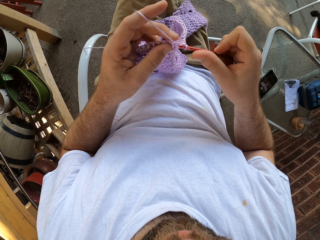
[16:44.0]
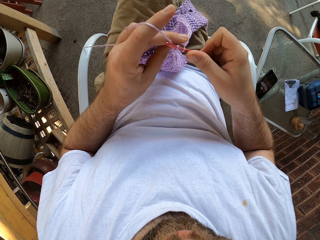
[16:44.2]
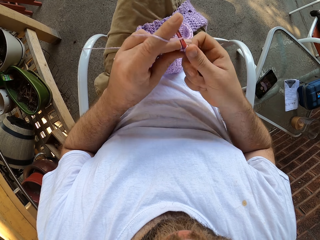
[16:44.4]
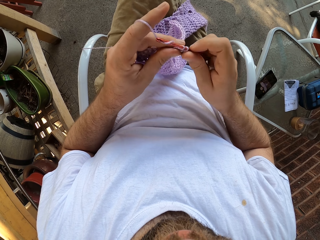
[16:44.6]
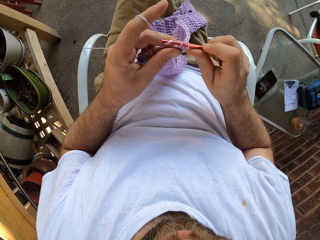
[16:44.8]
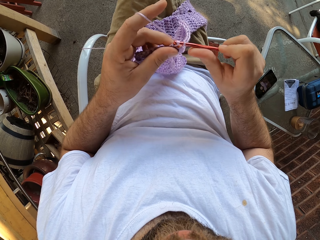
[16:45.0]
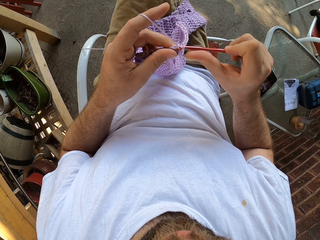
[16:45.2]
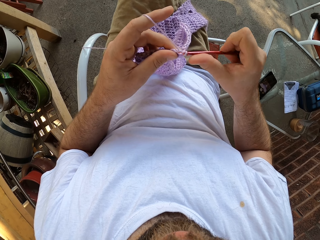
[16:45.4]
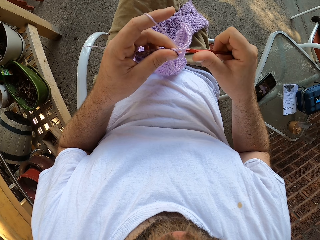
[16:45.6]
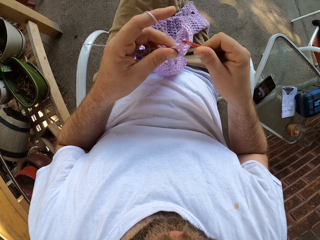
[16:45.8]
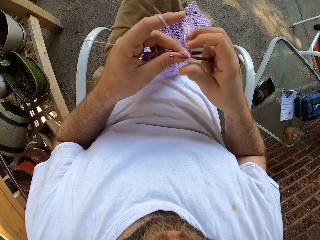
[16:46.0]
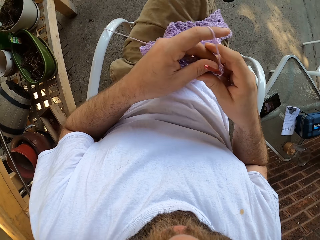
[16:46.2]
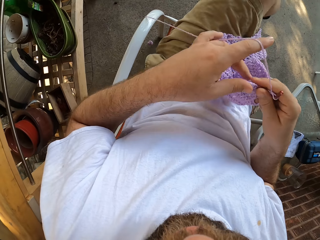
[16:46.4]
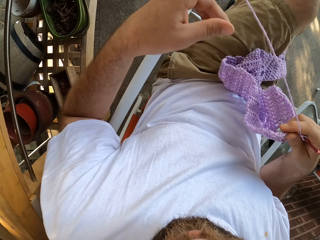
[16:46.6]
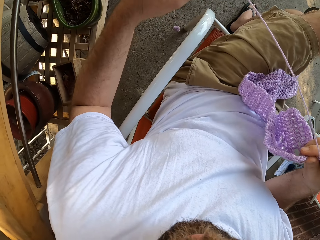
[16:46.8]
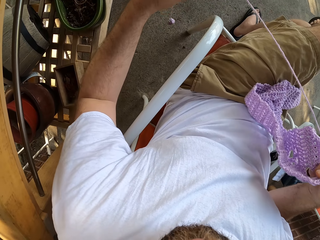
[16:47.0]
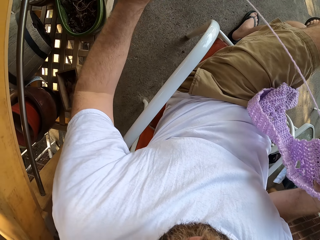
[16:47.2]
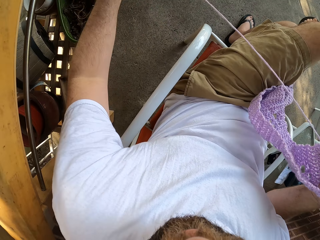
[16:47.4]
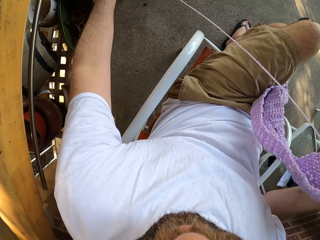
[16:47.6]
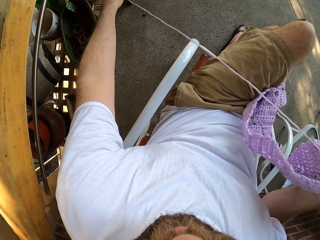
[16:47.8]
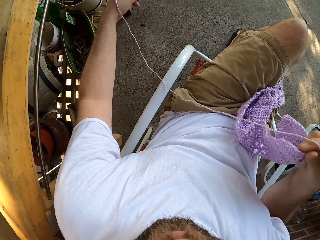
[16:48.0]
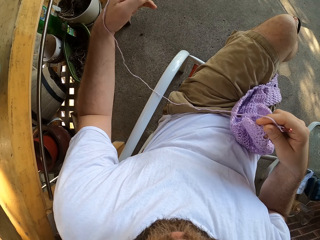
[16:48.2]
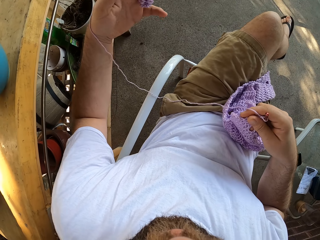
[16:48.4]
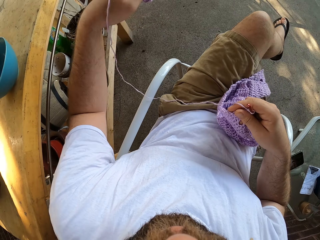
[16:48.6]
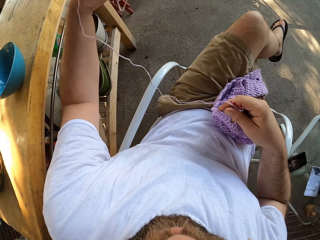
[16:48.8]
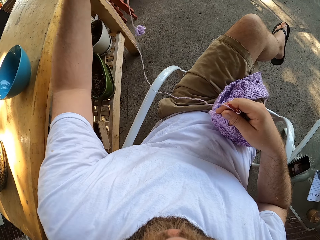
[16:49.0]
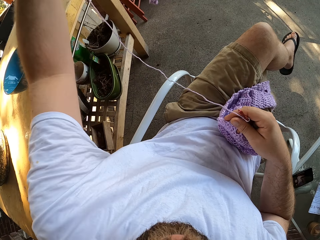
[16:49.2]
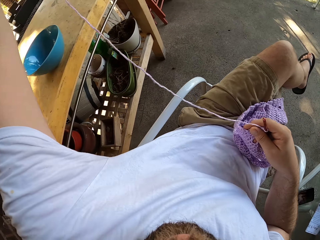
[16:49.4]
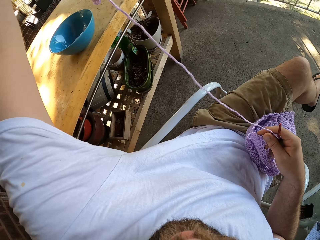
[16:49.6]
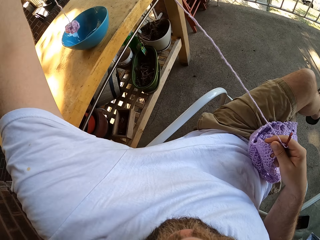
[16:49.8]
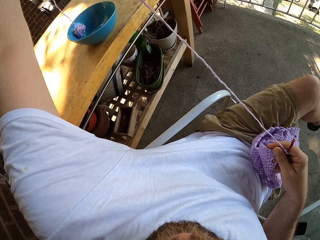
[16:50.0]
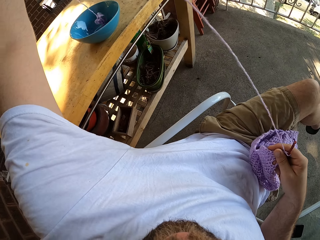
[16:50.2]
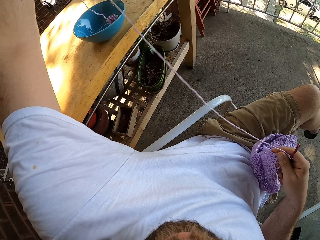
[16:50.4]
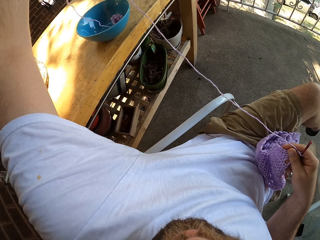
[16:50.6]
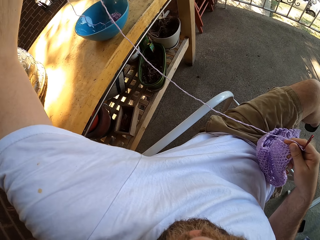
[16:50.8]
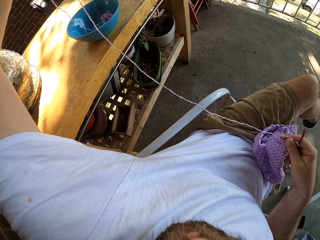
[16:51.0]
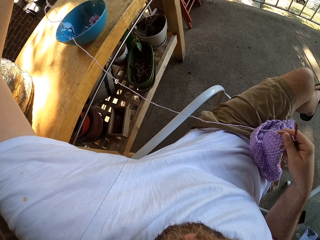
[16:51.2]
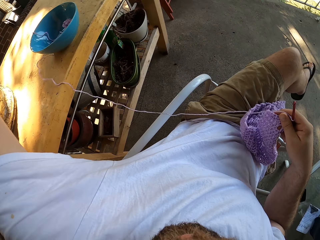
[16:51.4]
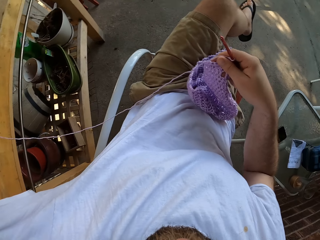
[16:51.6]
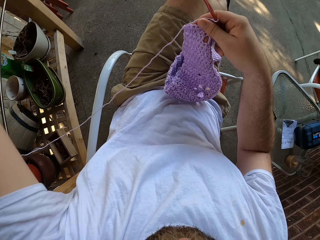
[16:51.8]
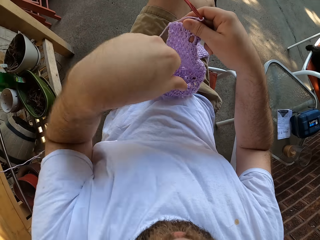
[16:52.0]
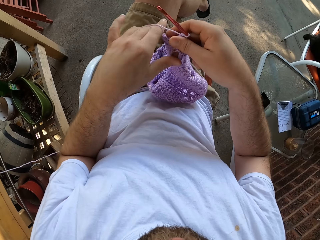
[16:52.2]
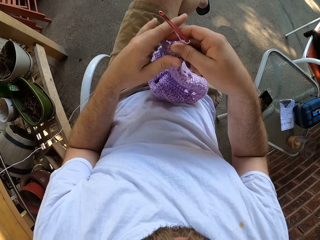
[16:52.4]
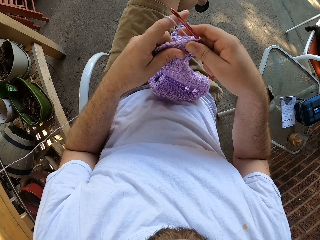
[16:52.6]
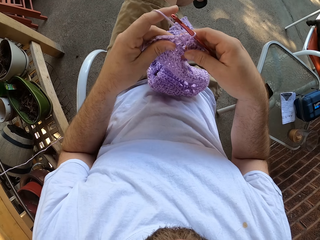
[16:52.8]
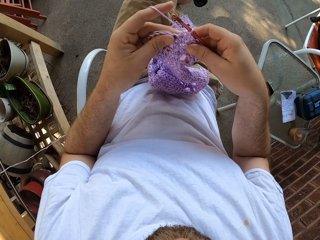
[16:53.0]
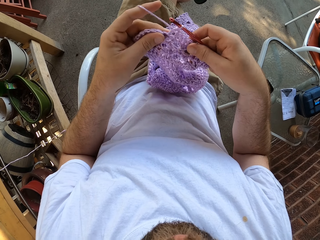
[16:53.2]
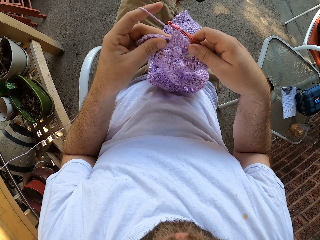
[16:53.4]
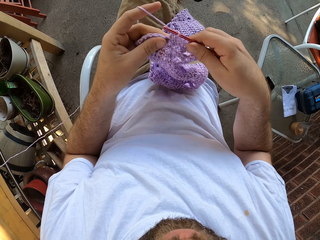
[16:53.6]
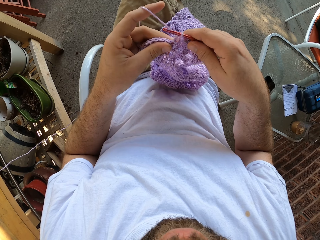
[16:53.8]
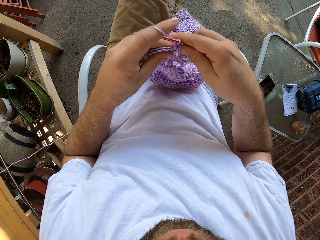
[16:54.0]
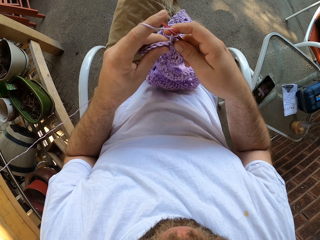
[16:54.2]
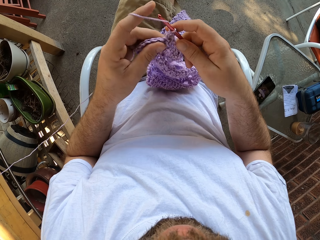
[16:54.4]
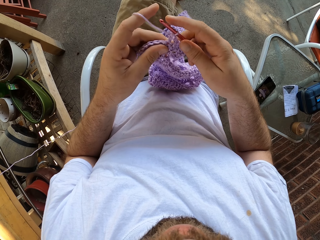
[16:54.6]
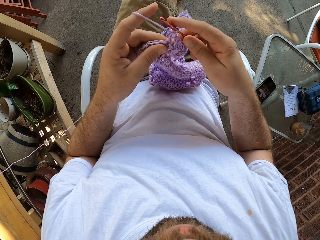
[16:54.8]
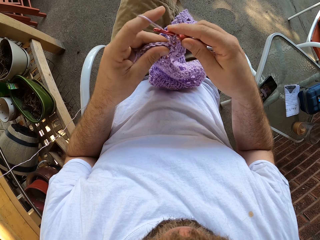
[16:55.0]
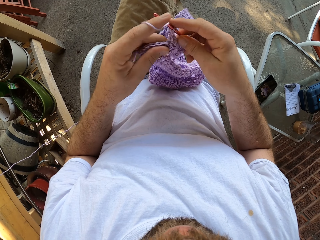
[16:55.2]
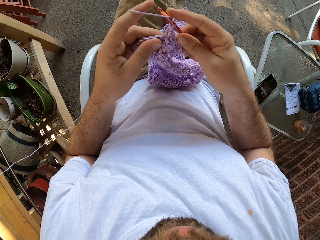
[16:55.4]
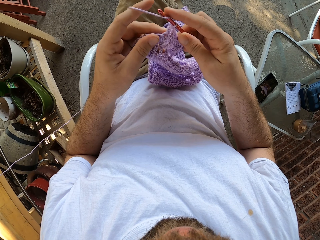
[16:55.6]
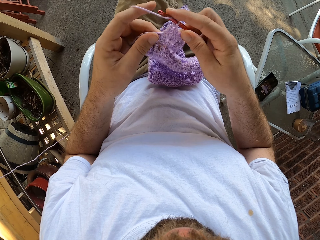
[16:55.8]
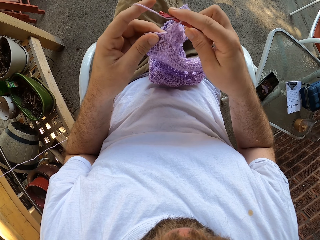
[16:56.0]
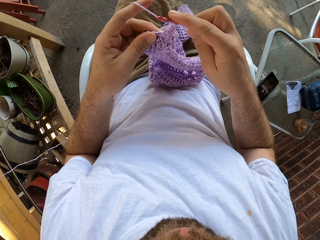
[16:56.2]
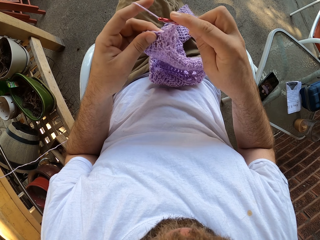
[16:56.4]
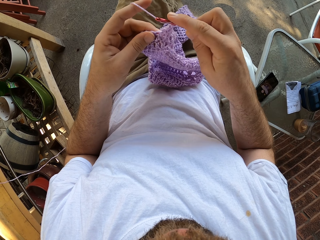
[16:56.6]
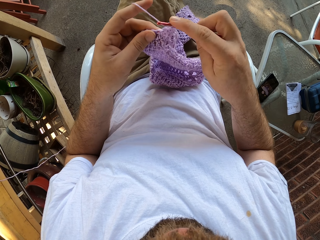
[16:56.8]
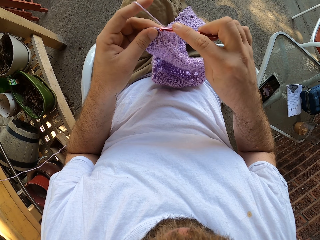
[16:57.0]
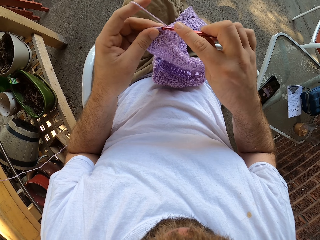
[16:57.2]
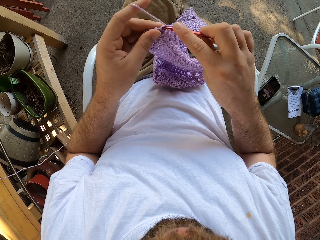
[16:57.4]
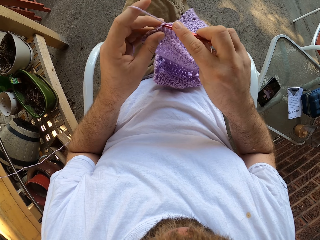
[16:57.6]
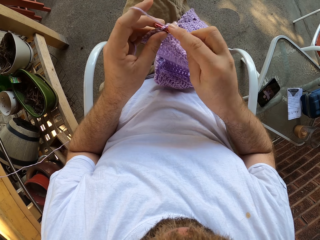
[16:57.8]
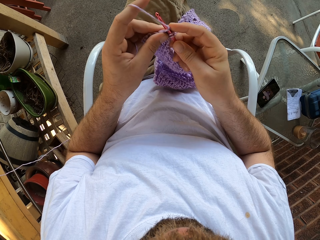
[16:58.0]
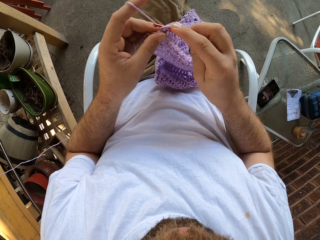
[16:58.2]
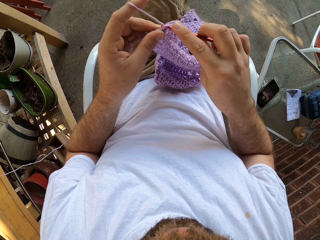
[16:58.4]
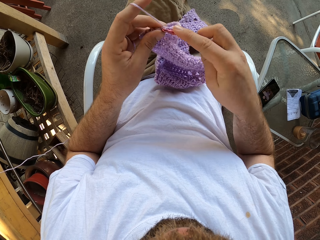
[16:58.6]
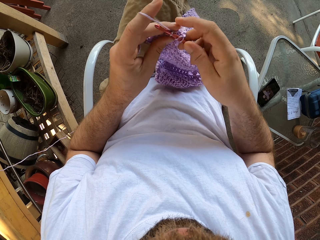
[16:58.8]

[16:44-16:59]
The camera wearer holds the cloth. He stretches the wool with his left hand. He lifts the left hand and pulls the thread. He lifts the left hand and pulls the thread. He puts the thread roll on the bowl and pulls the thread. He lets go of the thread. He holds the cloth. He crochets the cloth with the wool and a crochet hook.

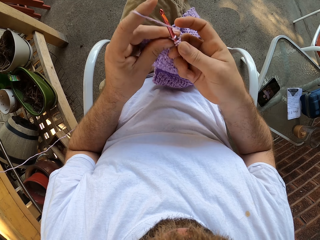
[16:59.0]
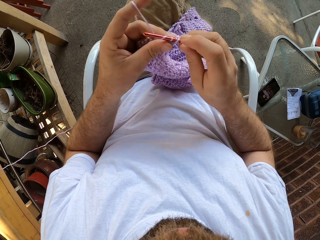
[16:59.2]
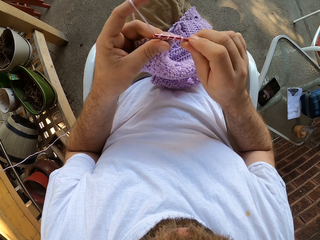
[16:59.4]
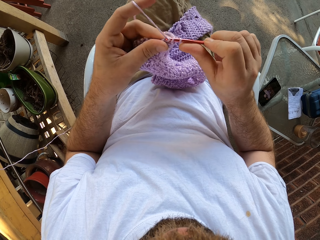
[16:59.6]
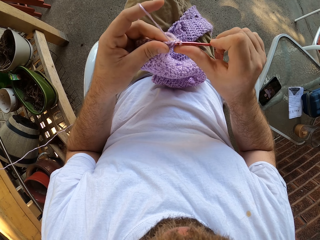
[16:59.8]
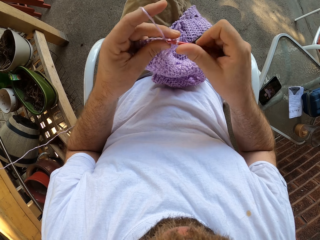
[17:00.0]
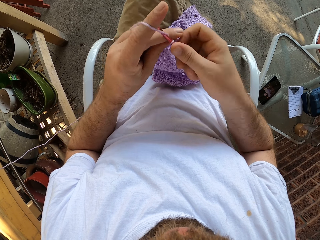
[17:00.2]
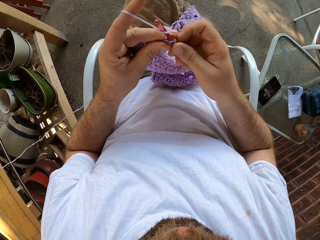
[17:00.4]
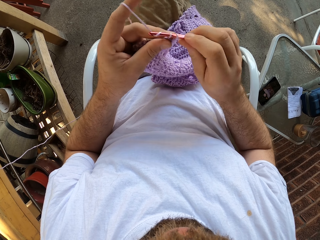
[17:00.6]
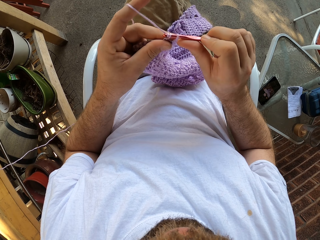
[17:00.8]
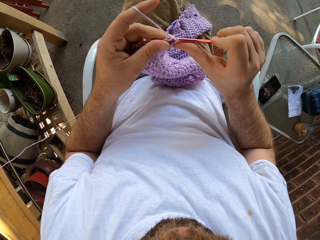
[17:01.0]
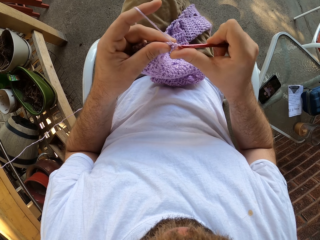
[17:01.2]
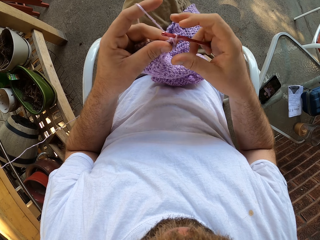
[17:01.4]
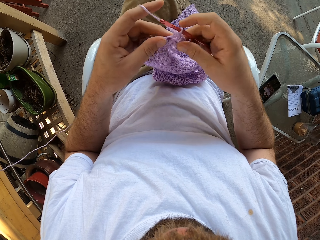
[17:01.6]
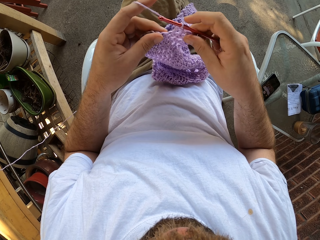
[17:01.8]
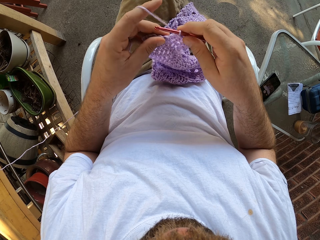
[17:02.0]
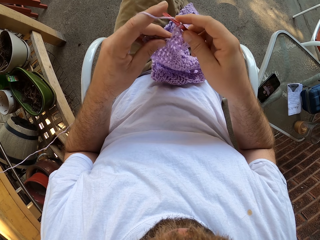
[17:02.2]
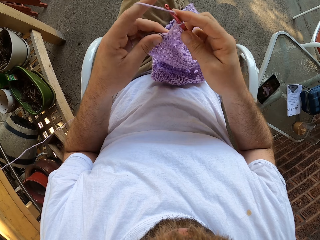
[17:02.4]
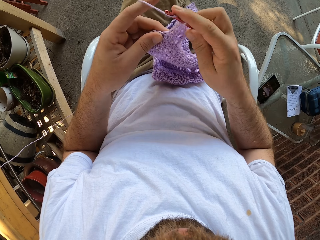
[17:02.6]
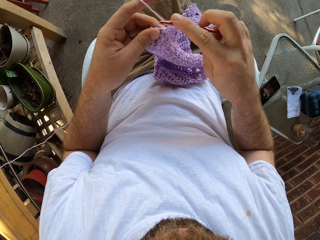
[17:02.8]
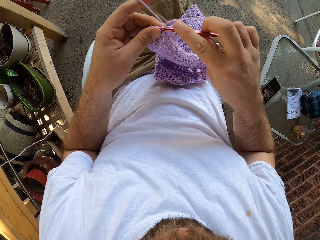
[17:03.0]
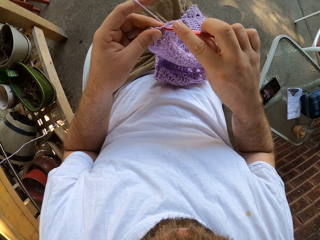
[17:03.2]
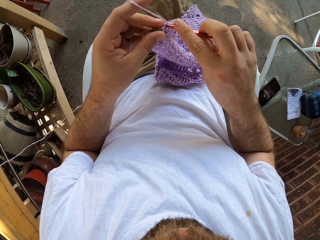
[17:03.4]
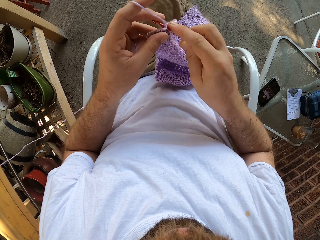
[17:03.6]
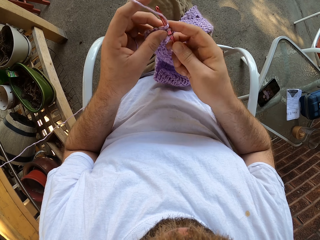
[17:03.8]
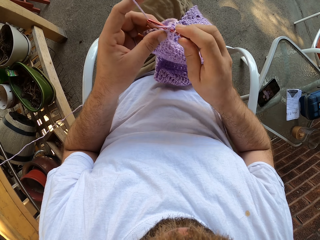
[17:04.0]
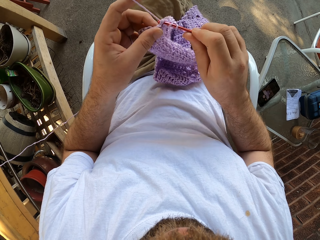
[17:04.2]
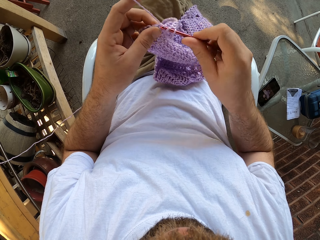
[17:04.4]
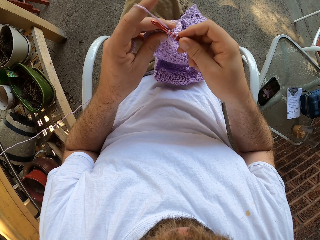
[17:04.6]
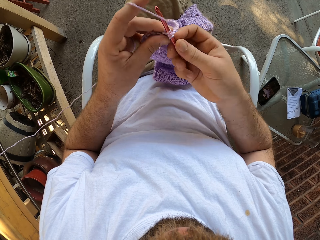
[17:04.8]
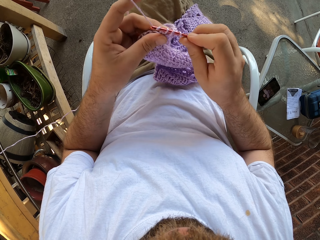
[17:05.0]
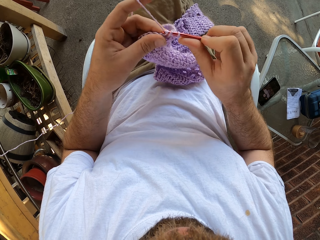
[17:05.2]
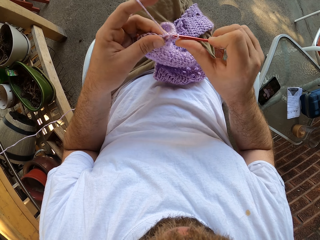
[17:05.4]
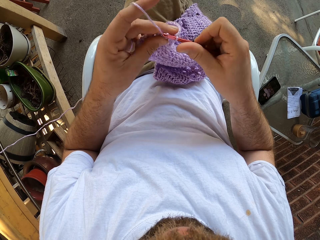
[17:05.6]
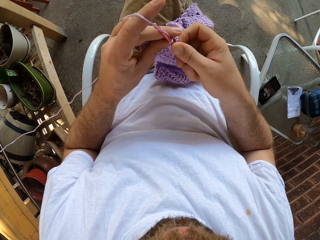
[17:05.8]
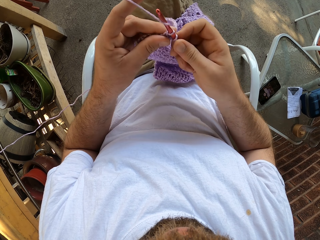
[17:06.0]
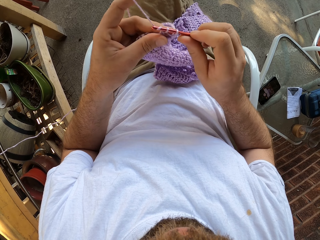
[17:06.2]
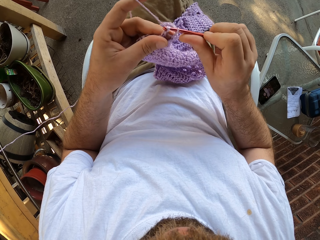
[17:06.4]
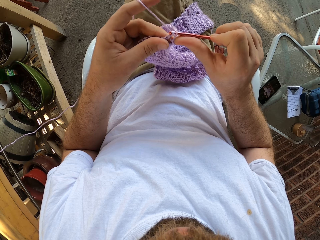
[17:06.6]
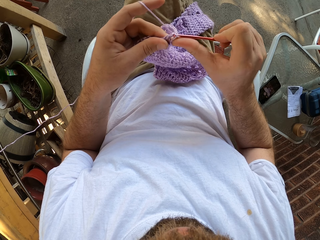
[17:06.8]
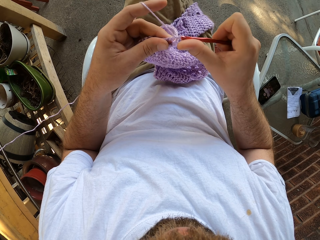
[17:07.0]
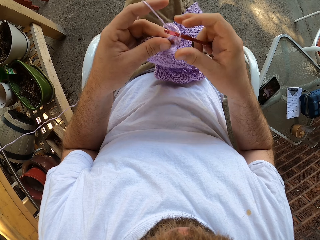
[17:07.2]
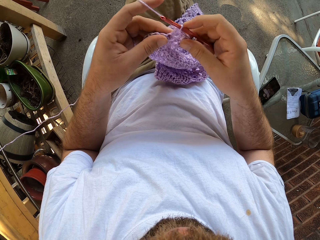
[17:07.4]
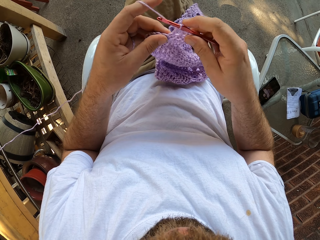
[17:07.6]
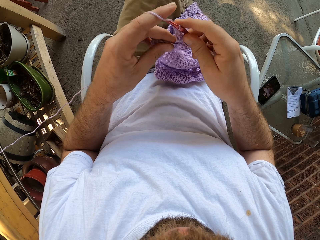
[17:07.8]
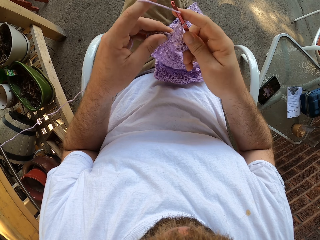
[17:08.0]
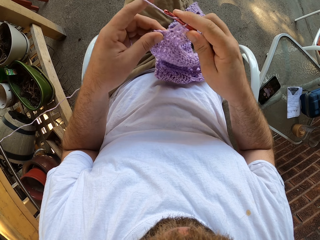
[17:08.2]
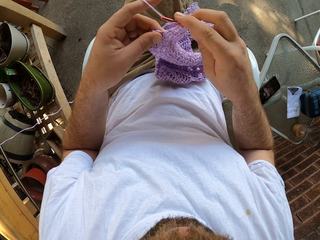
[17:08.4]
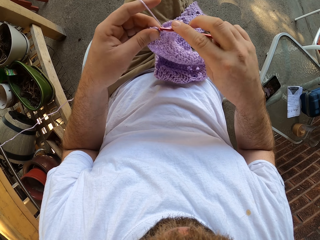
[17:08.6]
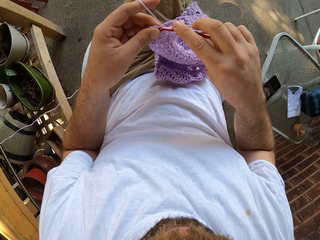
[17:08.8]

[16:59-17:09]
The camera wearer moves the left hand. They crochet the cloth with a crochet hook.
